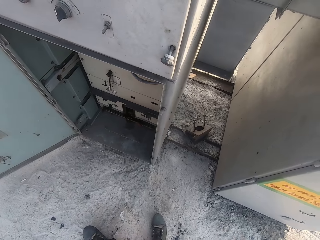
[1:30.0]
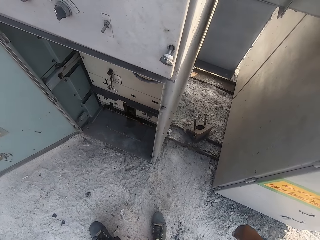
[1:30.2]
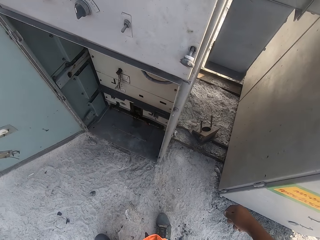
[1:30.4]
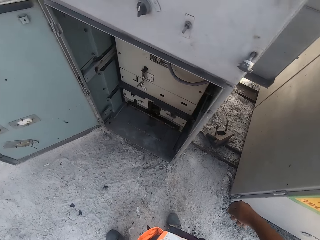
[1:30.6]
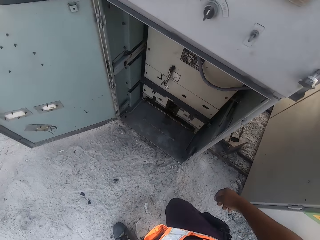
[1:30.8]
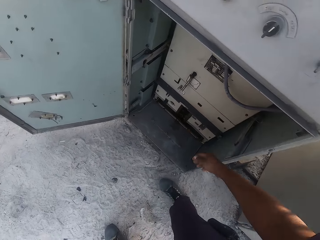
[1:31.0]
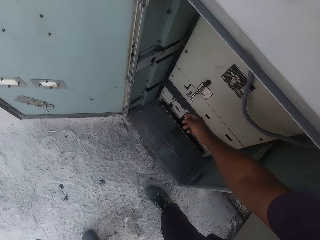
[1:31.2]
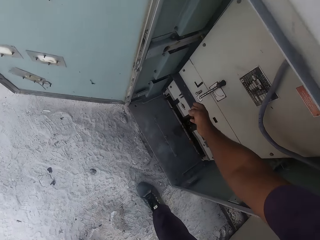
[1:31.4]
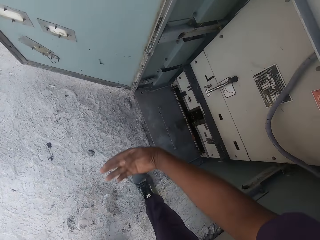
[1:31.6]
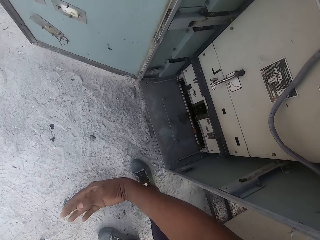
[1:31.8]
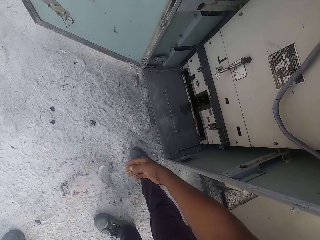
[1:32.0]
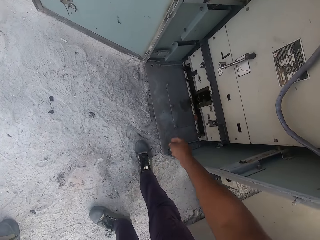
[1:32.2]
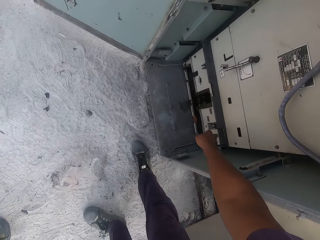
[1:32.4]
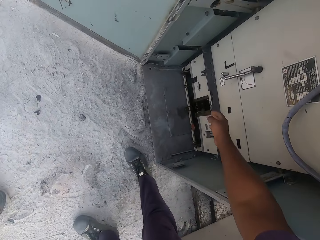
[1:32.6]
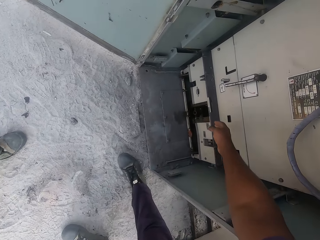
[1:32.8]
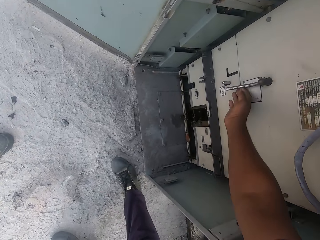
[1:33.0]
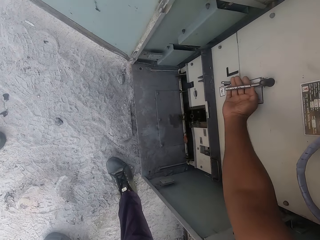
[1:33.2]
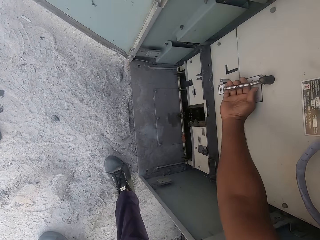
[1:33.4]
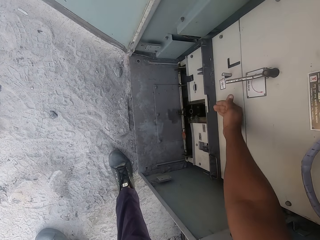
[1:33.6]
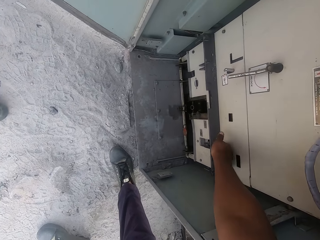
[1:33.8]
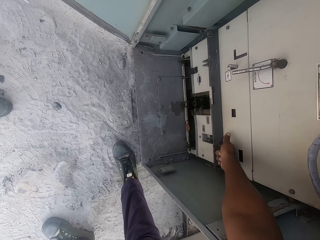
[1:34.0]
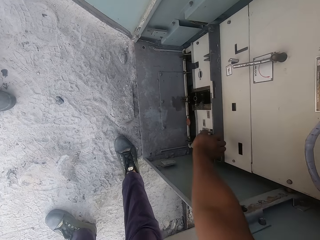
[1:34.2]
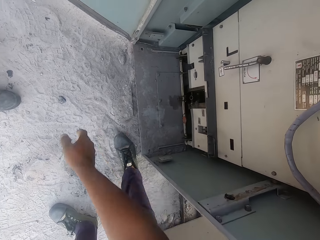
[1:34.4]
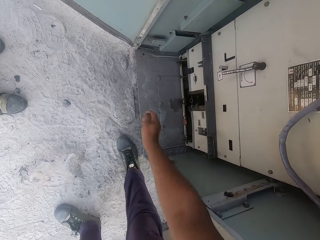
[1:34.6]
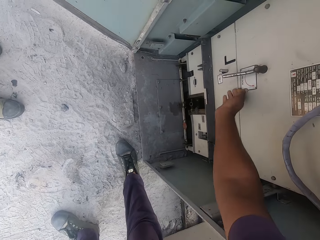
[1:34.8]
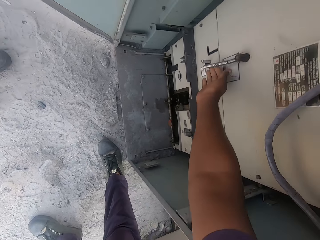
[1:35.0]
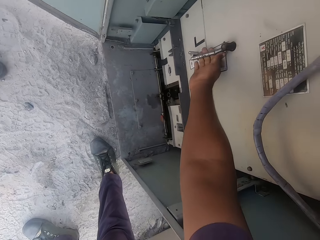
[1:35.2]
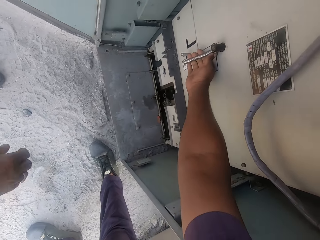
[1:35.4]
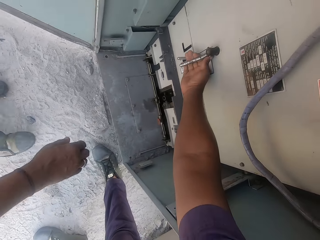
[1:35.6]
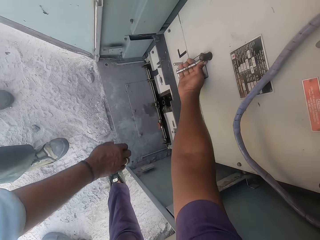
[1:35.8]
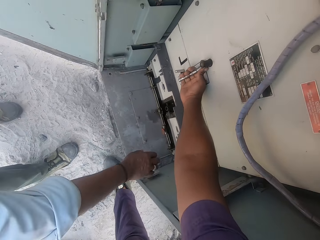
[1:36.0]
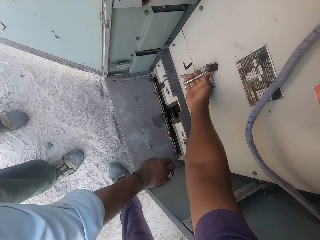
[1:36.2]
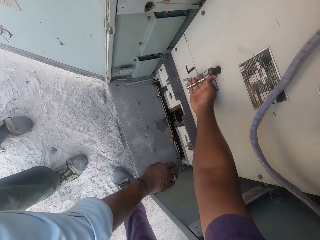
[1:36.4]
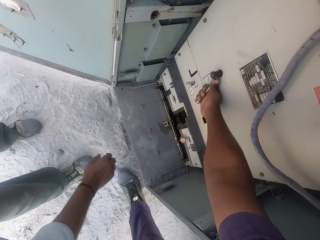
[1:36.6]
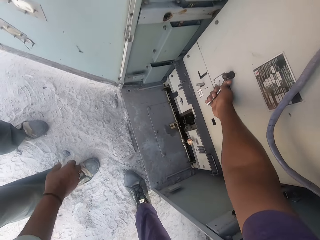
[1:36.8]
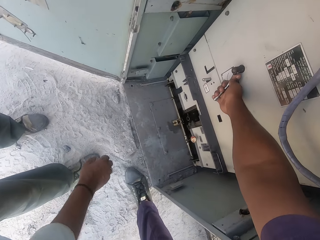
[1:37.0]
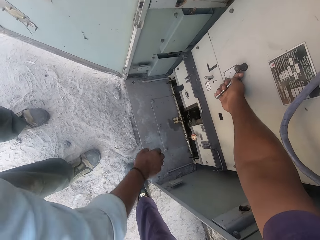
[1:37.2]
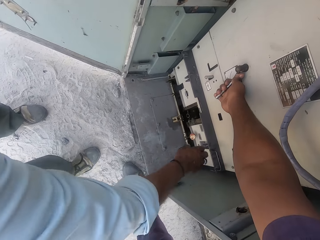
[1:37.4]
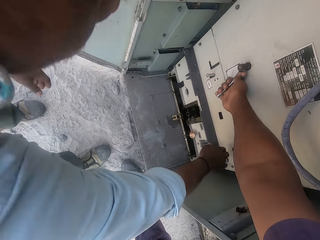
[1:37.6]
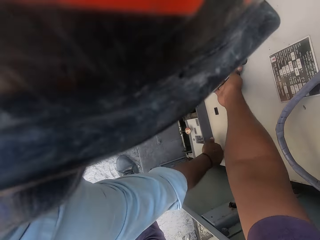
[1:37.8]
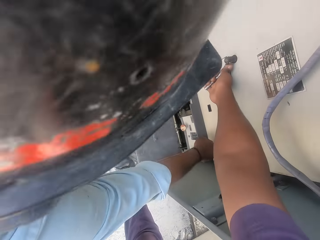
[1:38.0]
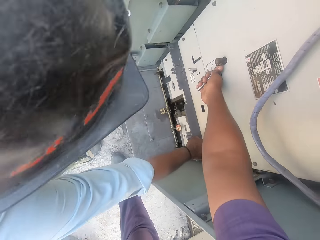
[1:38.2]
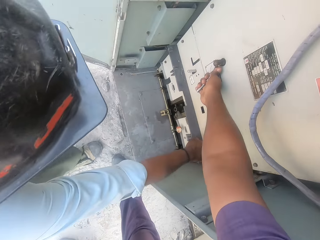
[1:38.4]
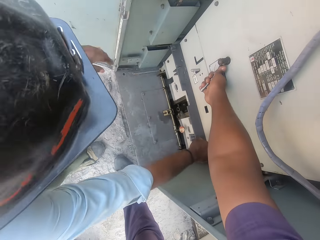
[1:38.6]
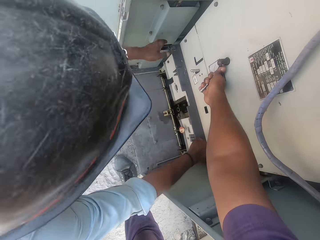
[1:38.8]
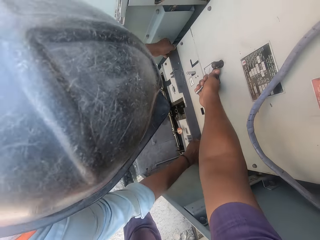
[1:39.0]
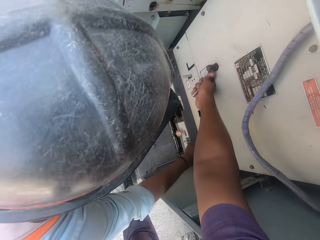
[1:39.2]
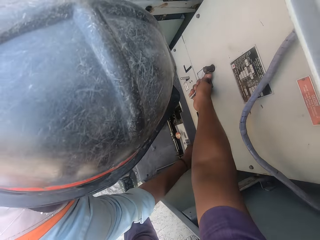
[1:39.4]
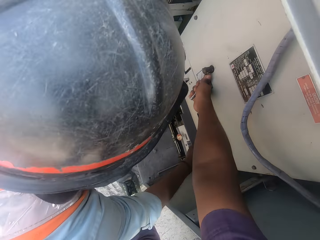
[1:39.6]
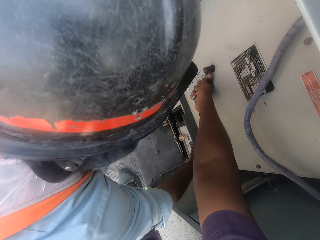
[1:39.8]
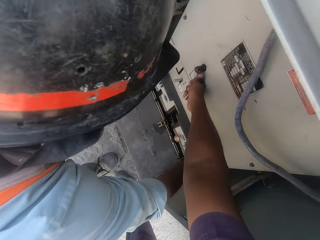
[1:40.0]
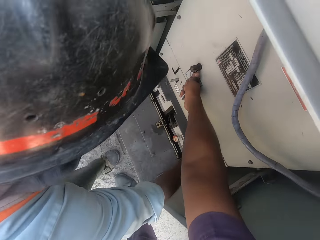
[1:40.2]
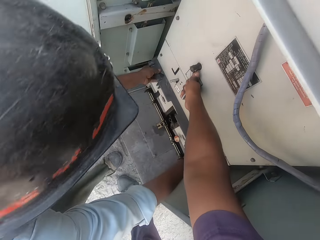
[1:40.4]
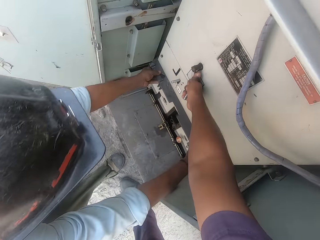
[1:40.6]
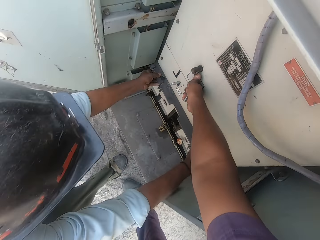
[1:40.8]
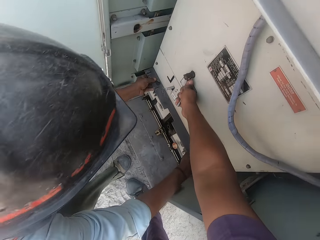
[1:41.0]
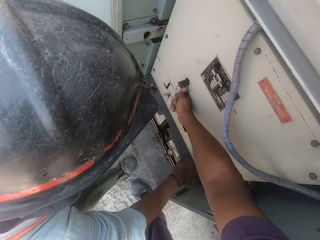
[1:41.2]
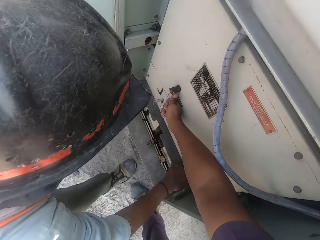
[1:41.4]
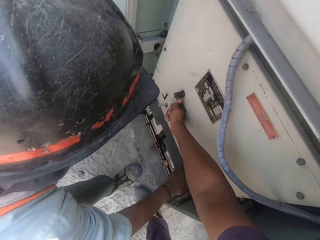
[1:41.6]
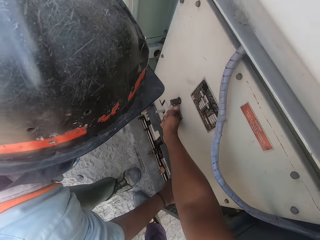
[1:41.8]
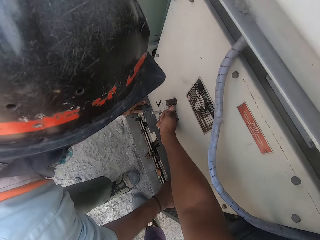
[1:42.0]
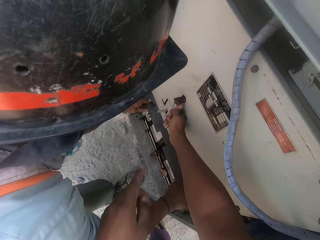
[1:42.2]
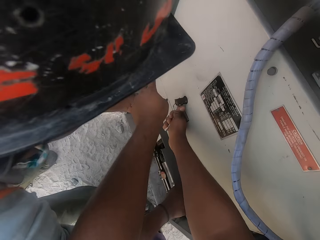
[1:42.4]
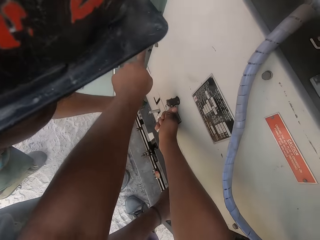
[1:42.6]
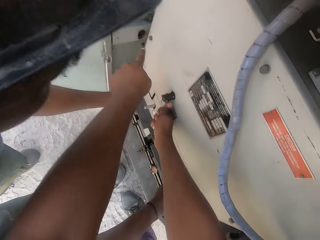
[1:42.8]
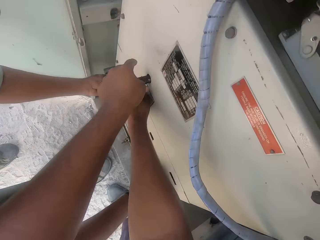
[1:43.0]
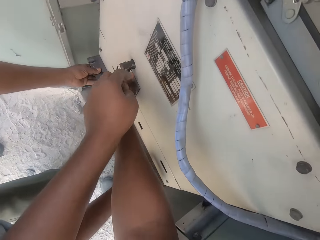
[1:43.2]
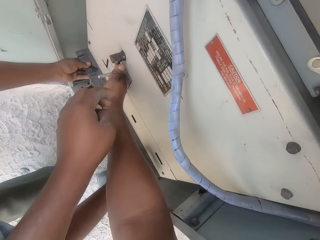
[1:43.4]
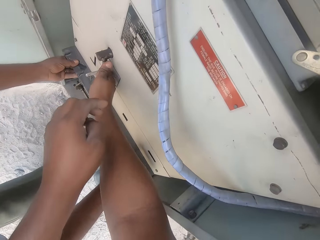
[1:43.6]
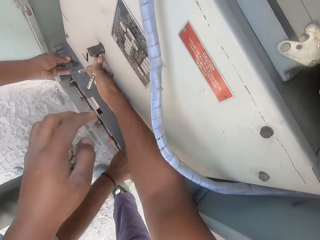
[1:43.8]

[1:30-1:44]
The camera wearer converses with a man. They hold the regatron power supply part. They operate the regatron power supply. They unlock the ventilation machine. The man bends towards the ventilation machine. The man helps the camera wearer by pulling the ventilation machine.

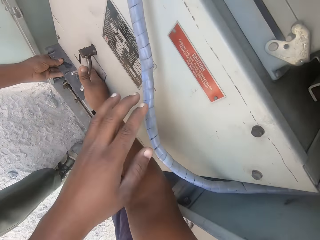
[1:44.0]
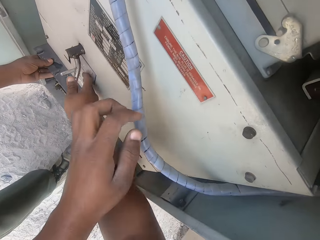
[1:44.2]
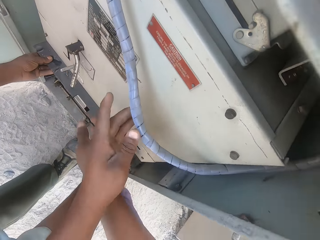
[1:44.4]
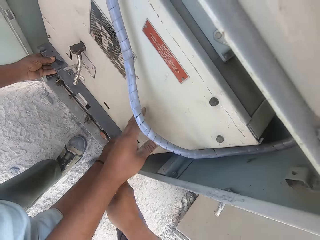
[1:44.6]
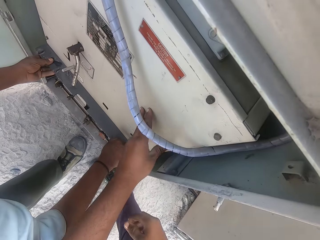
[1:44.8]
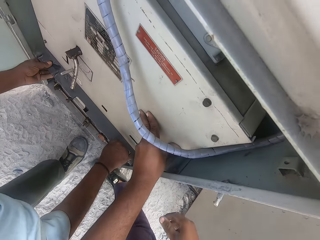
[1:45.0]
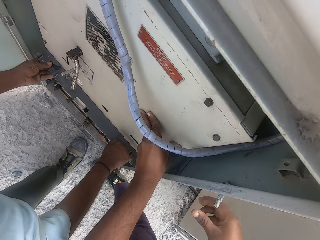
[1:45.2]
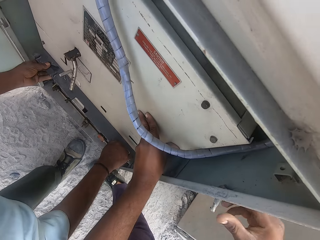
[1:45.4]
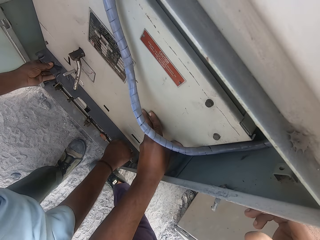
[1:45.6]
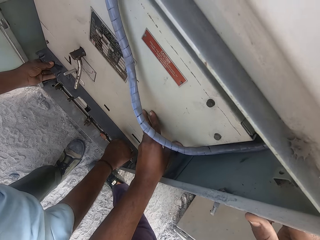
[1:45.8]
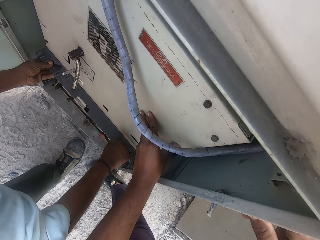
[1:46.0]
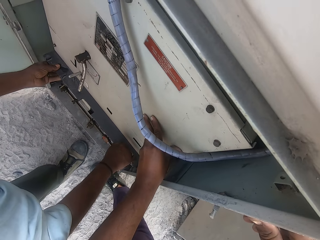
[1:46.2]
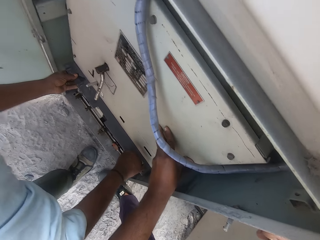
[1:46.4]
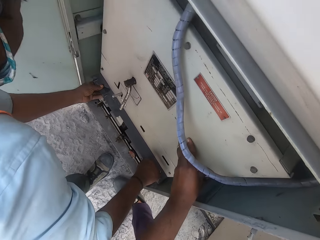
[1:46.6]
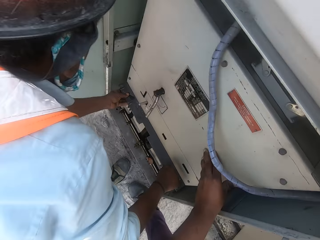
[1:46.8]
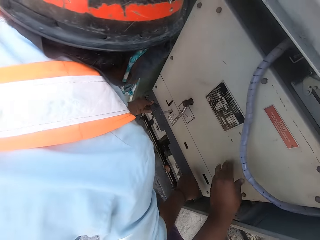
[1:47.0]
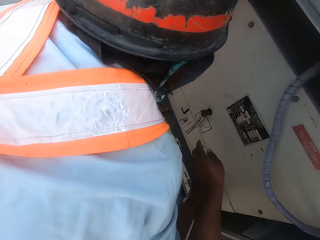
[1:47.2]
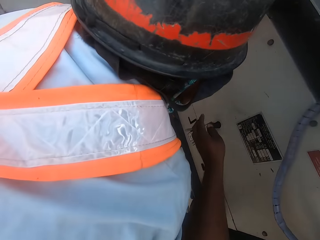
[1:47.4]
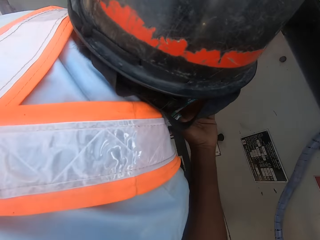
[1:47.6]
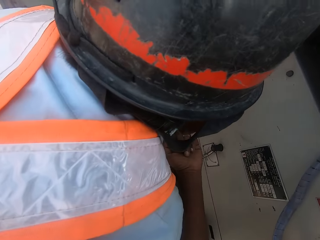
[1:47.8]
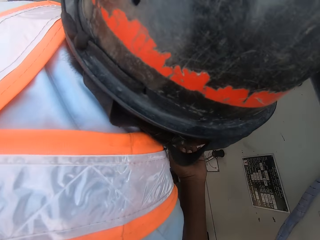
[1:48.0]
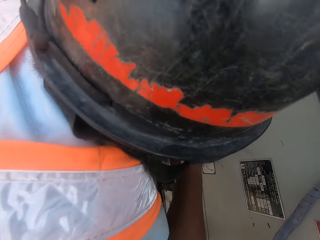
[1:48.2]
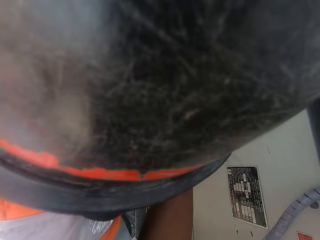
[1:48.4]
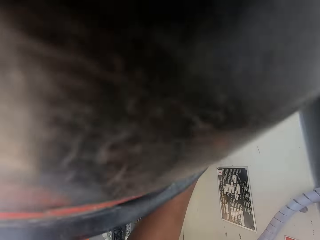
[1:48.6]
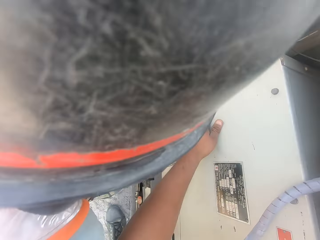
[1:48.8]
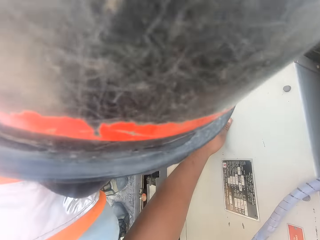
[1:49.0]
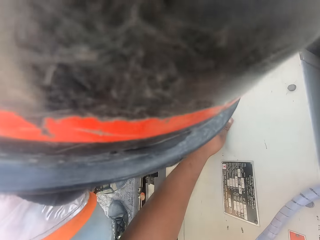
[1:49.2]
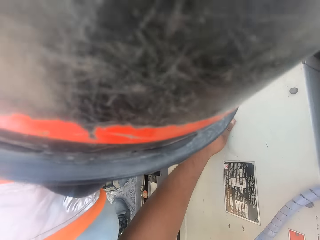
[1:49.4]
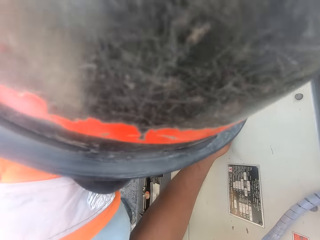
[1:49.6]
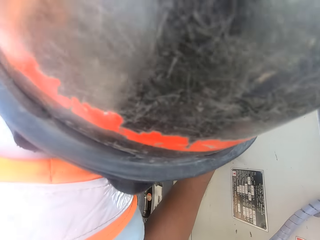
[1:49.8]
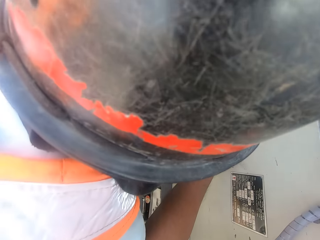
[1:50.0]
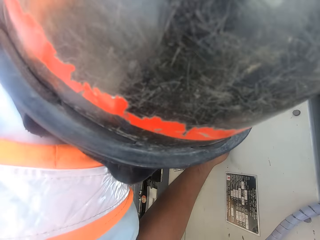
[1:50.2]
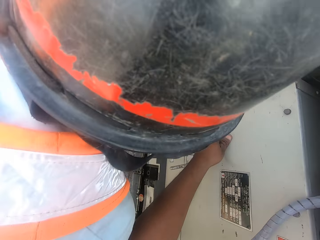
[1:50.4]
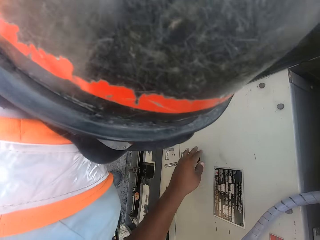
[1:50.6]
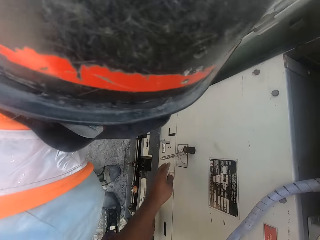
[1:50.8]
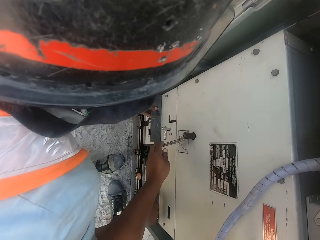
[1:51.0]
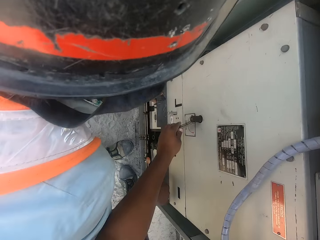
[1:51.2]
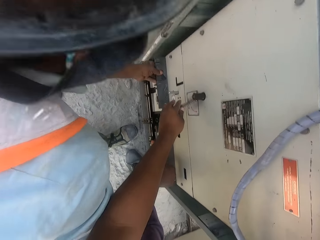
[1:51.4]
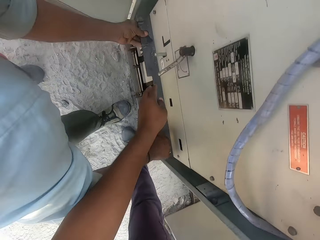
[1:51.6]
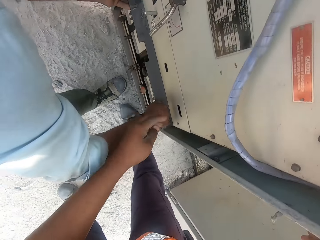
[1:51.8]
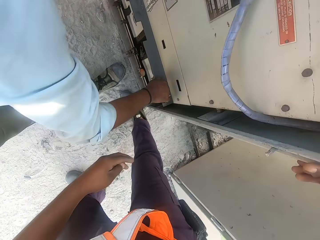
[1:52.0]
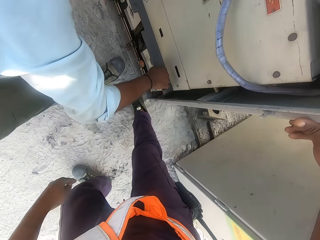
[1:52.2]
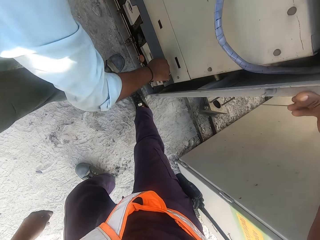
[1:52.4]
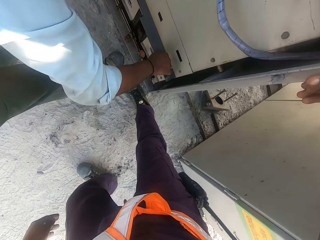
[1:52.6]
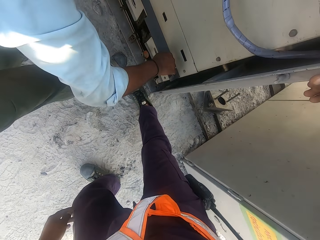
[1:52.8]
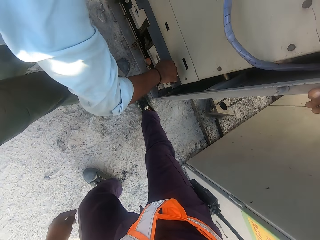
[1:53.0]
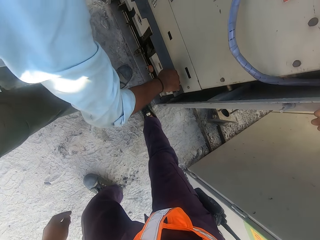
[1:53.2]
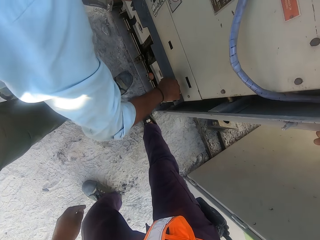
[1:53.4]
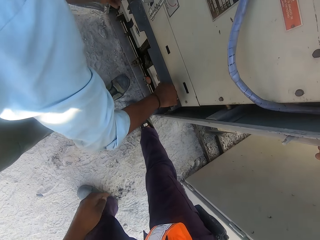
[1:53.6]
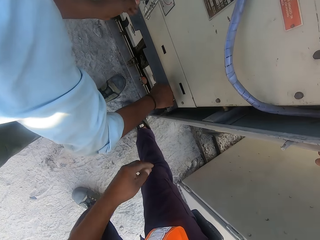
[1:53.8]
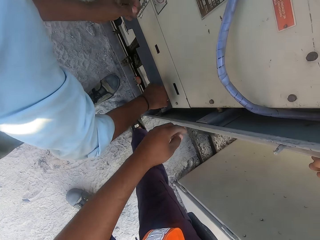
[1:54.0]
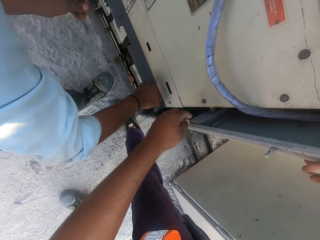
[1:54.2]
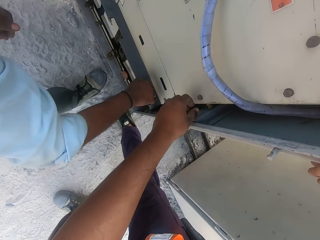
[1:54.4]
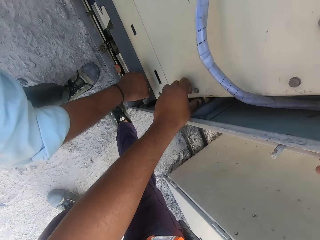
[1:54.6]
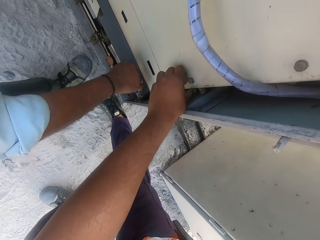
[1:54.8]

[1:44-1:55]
The camera wearer removes his hand from the lock. He touches the regatron power supply. He talks with a man.
